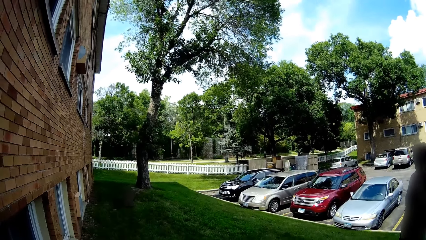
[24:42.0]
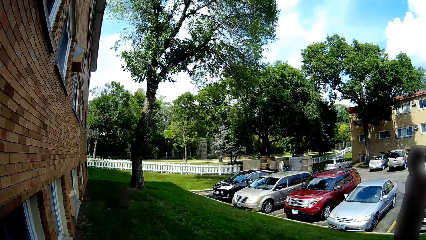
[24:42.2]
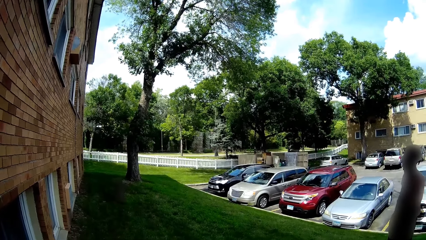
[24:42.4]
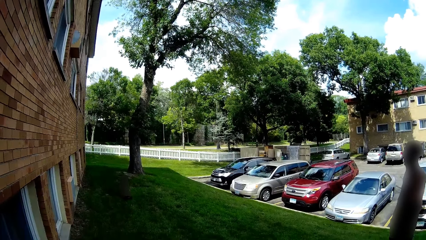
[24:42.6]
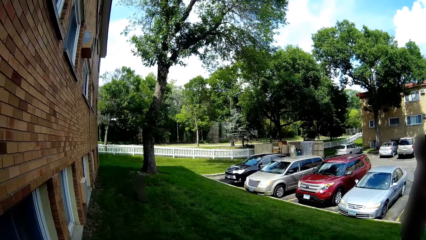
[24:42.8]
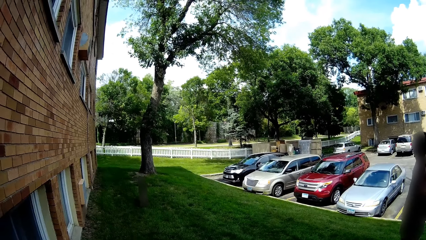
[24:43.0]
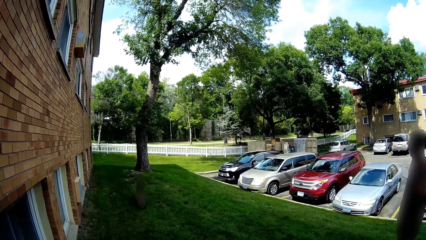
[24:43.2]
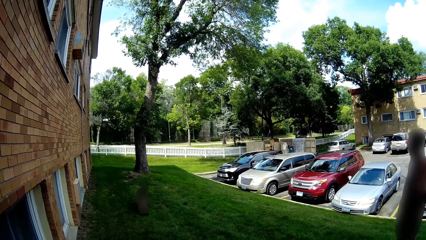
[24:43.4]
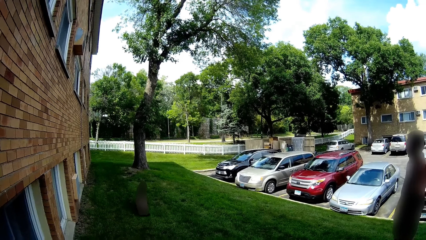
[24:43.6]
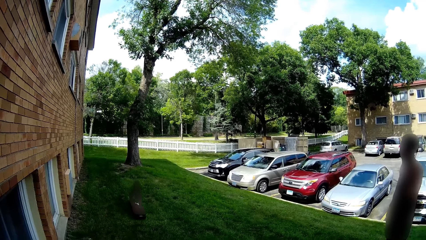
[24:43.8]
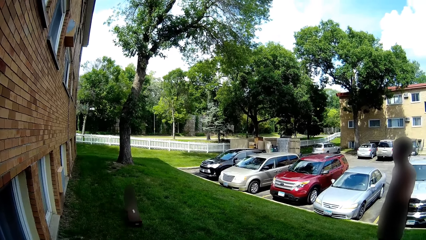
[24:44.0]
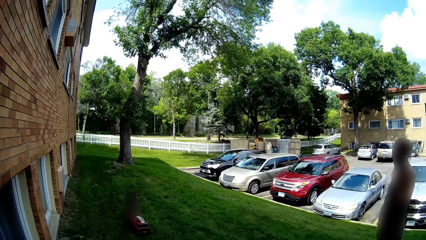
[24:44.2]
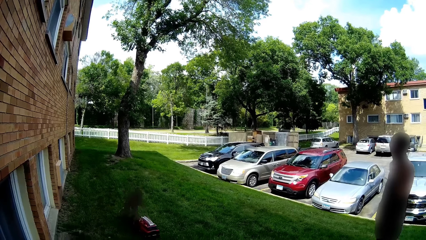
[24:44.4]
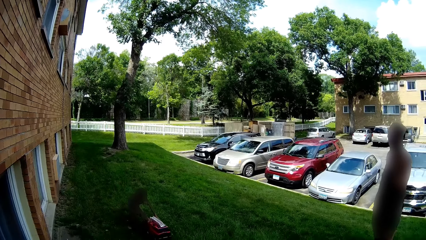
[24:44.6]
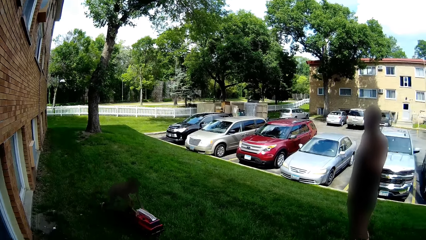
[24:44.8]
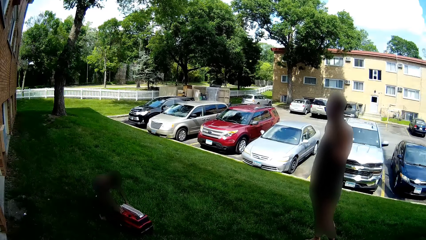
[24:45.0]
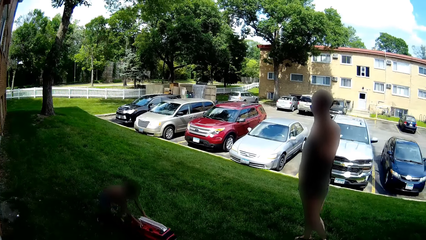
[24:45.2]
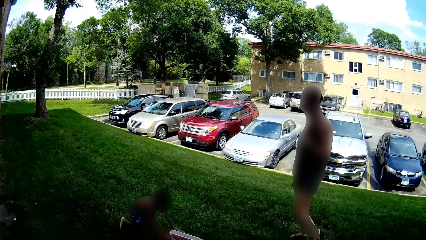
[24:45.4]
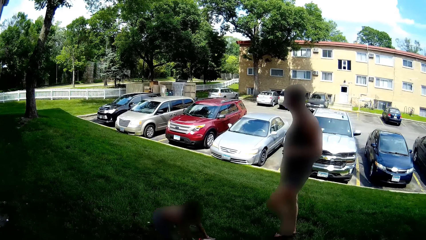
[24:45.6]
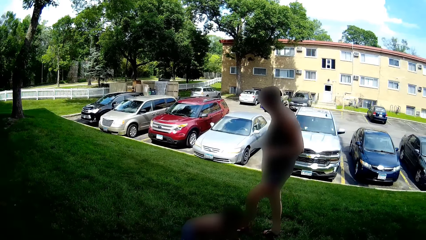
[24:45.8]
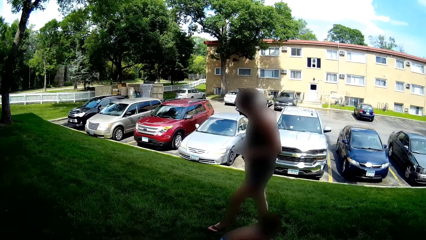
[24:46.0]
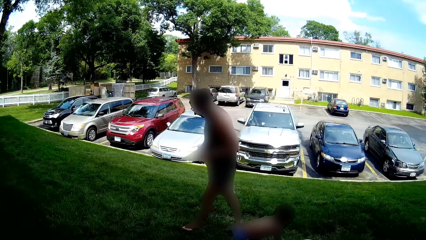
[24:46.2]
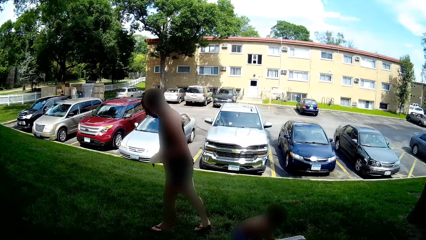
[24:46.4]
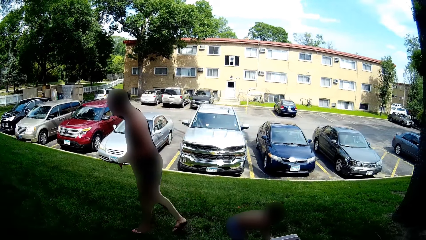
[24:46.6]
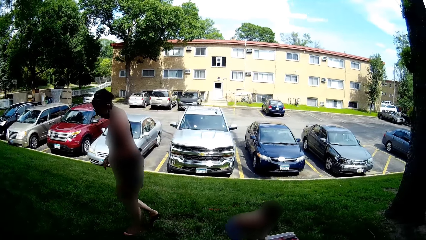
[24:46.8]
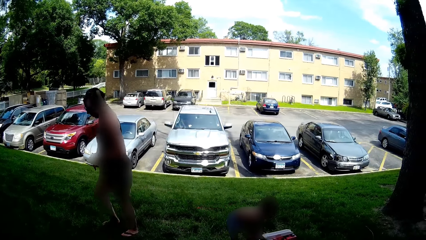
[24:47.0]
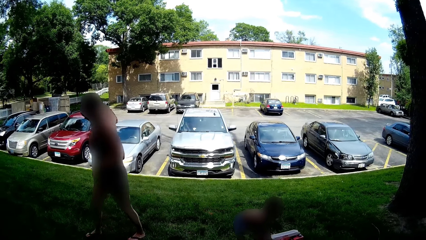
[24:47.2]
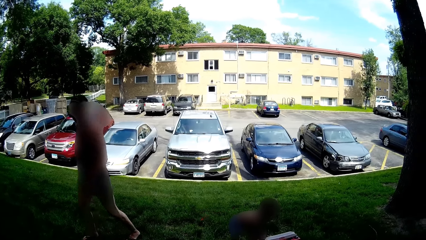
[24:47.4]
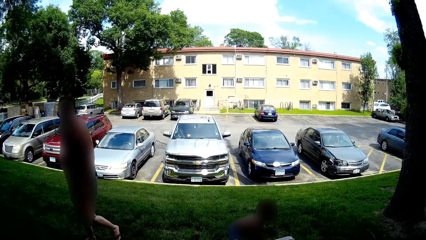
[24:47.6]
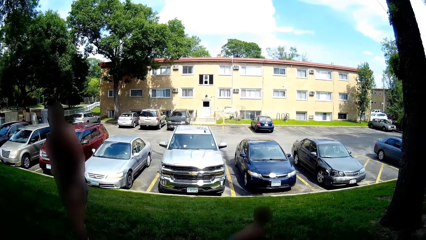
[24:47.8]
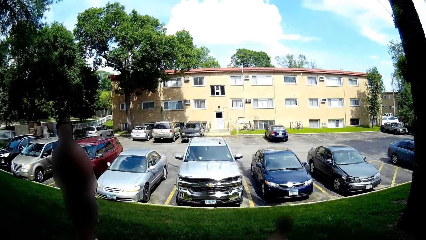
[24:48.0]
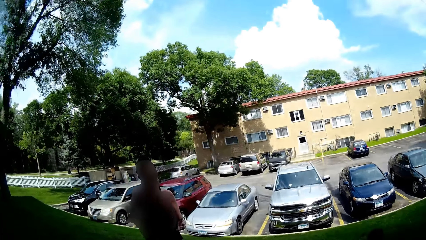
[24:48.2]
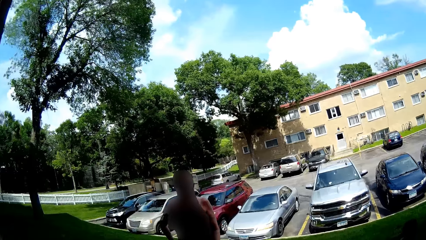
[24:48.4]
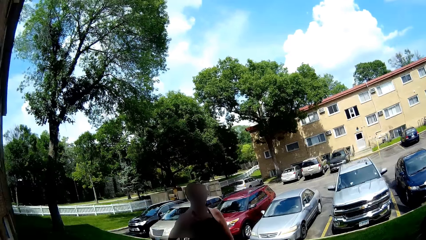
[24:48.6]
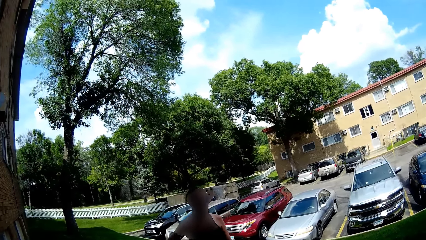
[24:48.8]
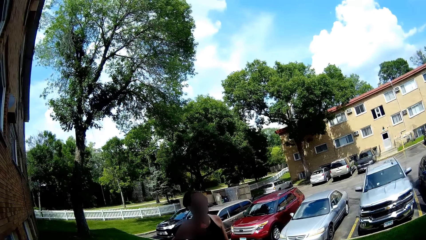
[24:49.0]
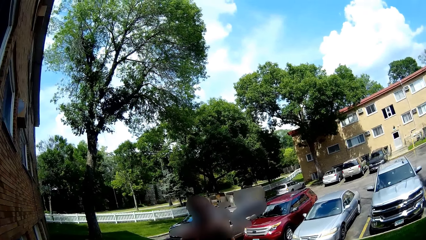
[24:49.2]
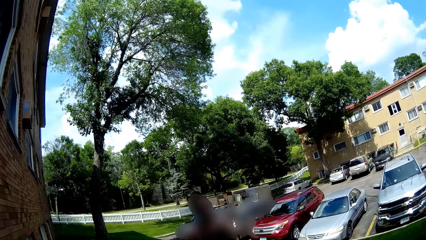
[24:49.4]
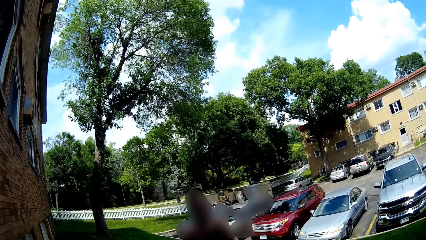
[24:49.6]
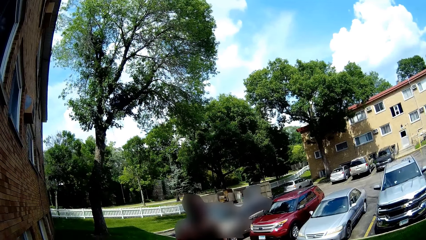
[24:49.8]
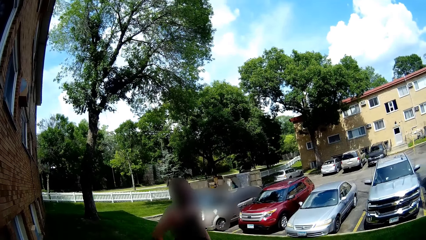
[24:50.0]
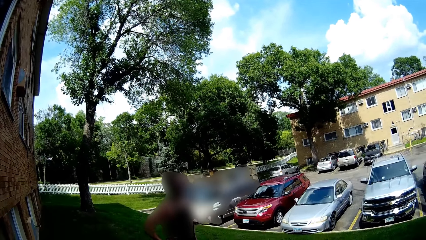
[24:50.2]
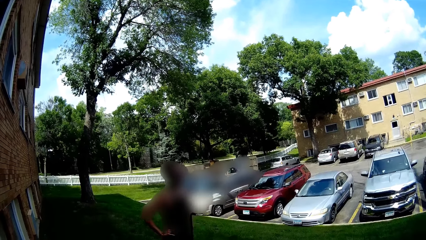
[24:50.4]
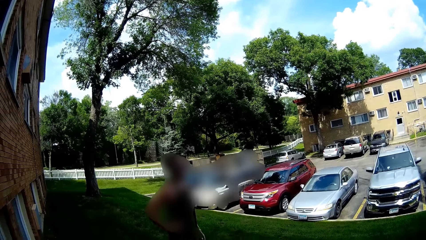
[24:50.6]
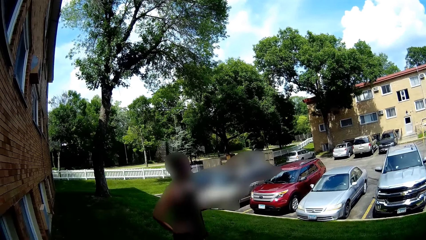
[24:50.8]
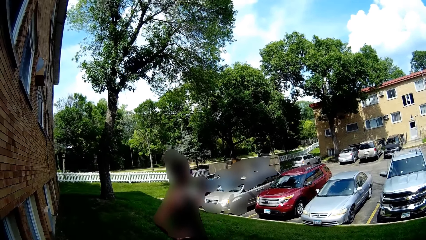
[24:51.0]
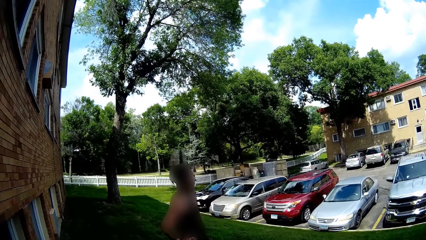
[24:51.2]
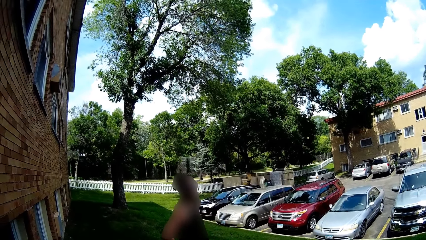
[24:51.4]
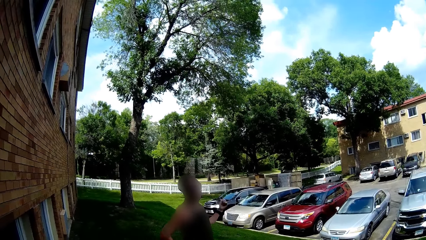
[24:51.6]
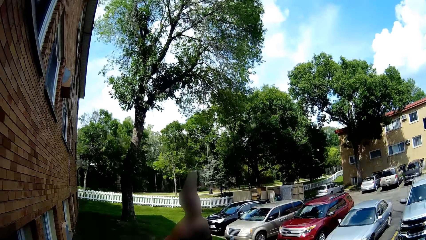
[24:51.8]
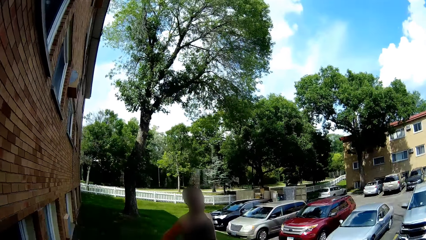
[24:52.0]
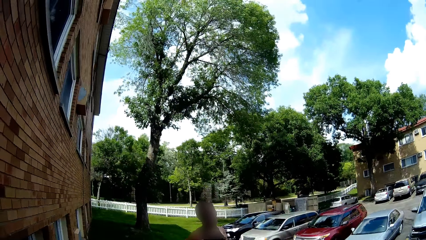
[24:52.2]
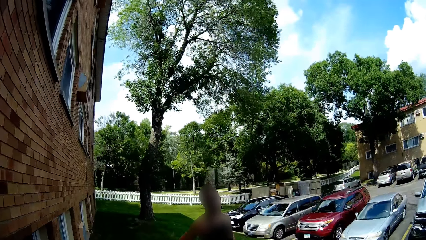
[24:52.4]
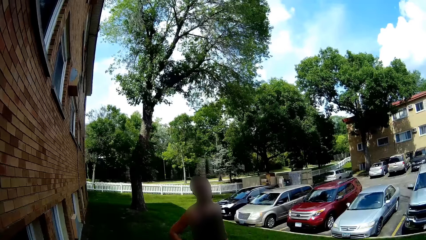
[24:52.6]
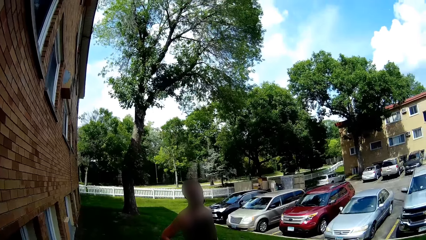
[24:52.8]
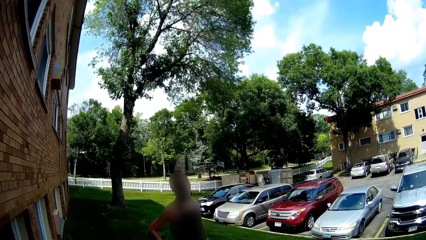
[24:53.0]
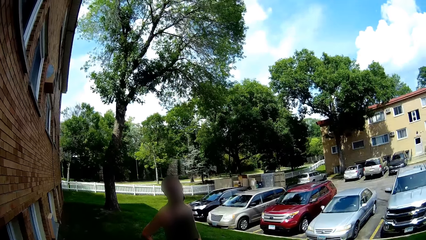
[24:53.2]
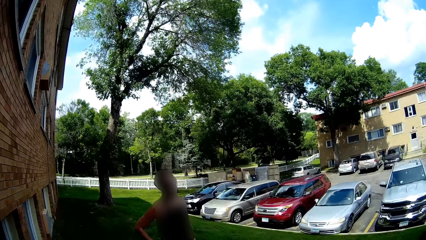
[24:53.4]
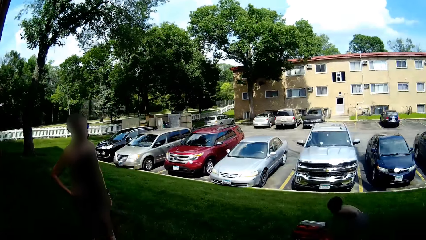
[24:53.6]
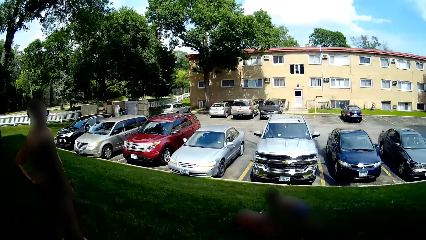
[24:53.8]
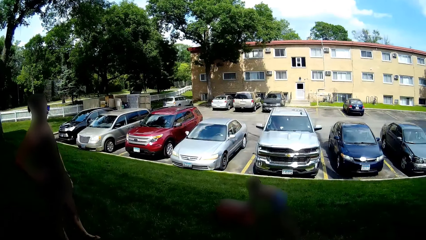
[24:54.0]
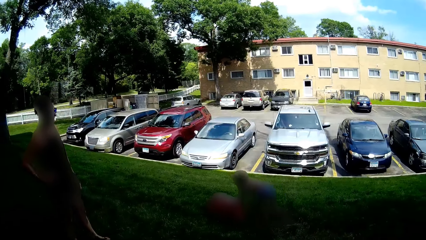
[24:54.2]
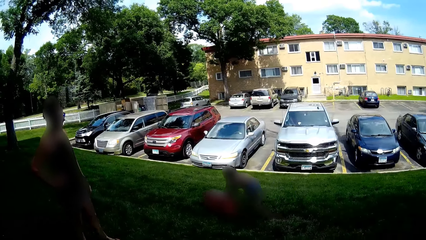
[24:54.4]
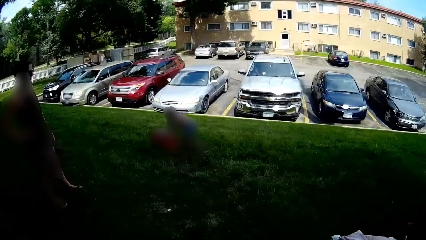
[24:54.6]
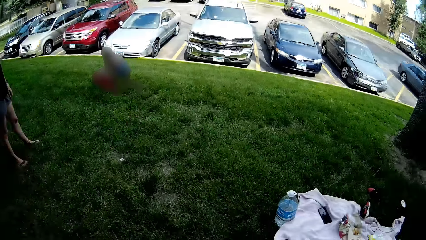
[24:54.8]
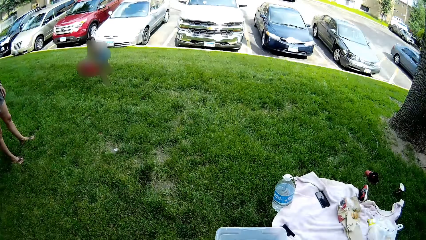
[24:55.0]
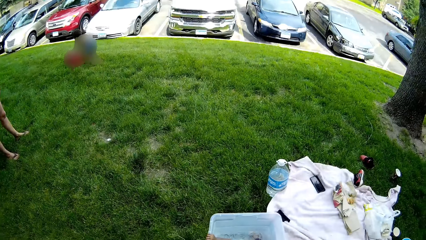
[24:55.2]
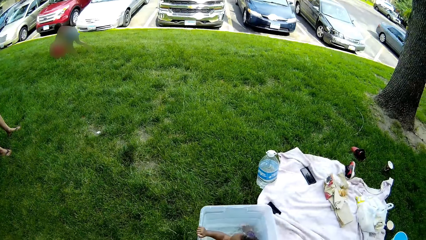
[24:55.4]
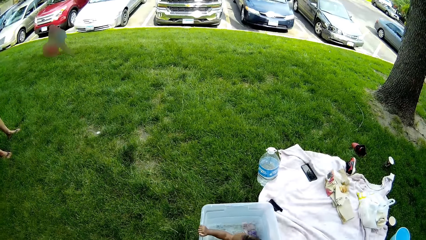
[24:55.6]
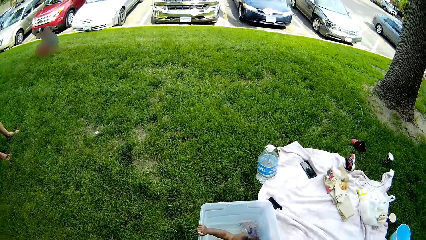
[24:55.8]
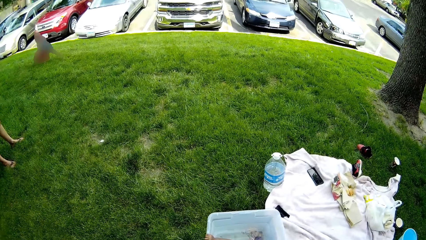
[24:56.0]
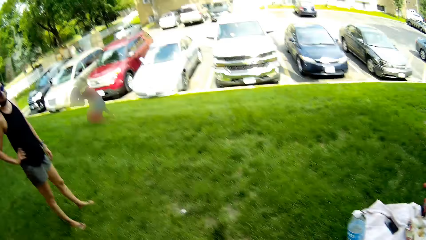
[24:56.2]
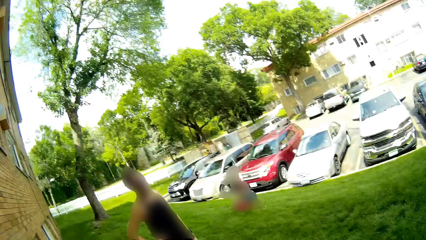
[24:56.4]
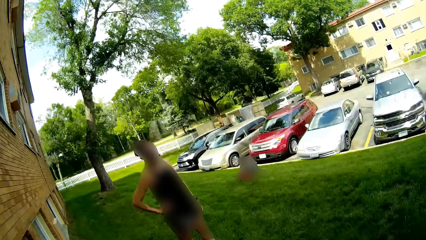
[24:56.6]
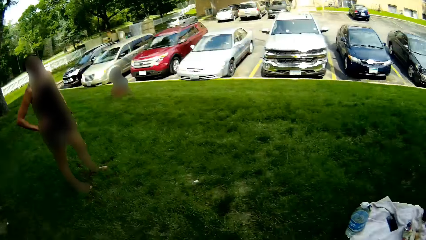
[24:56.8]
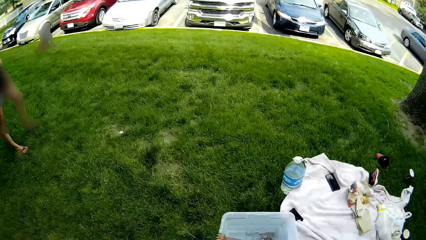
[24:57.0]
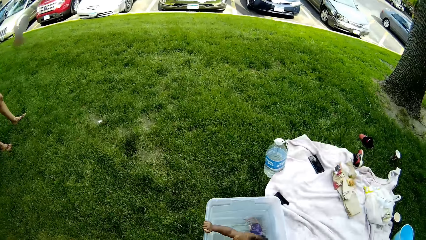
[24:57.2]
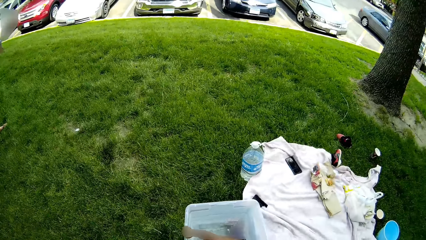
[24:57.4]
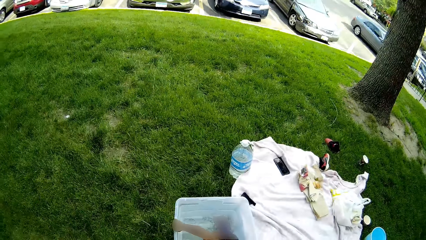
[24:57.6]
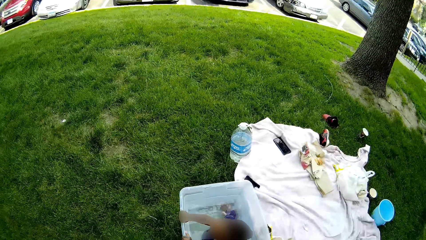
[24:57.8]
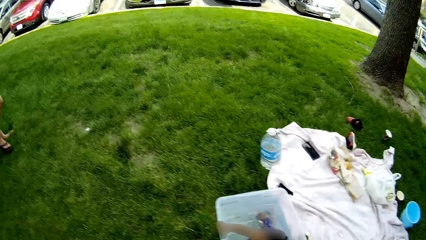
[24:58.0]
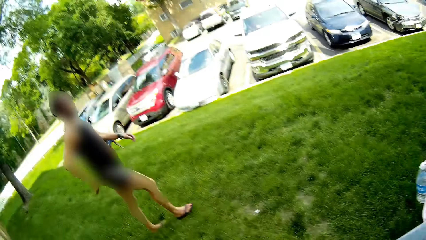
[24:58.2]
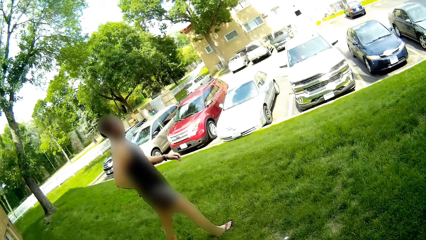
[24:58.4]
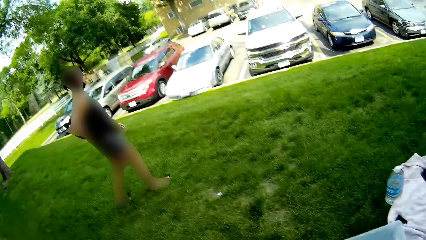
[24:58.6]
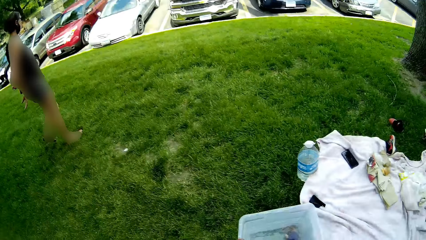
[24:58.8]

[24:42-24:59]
The camera wearer looks around the area. A boy pushes a toy car on a lawn with both of his hands.
